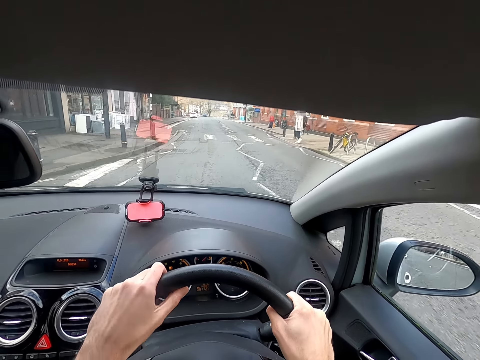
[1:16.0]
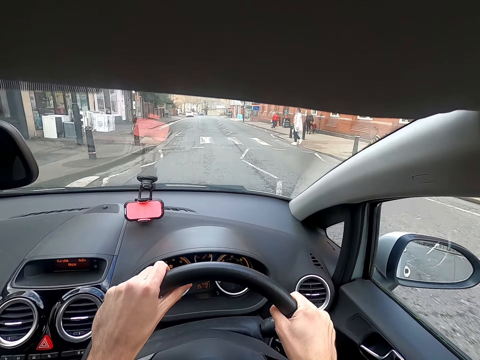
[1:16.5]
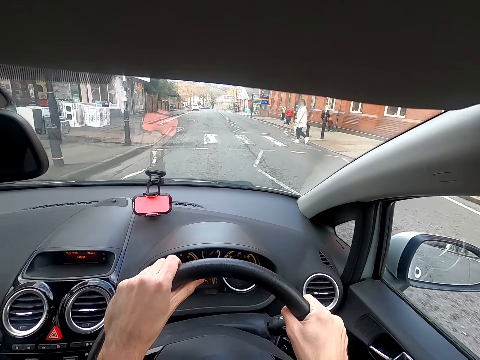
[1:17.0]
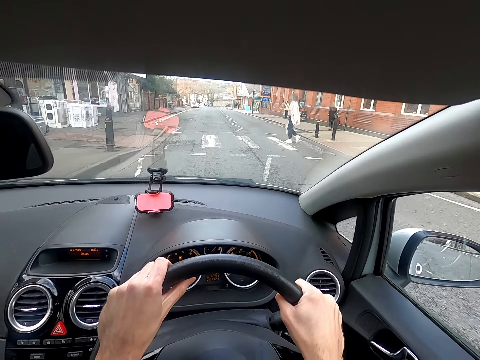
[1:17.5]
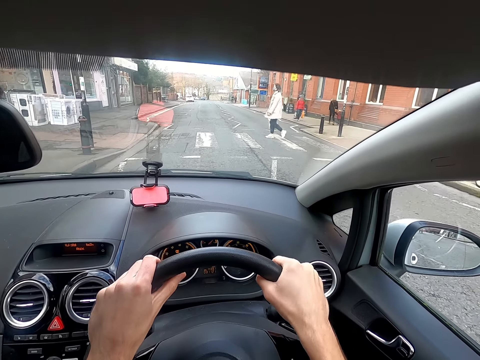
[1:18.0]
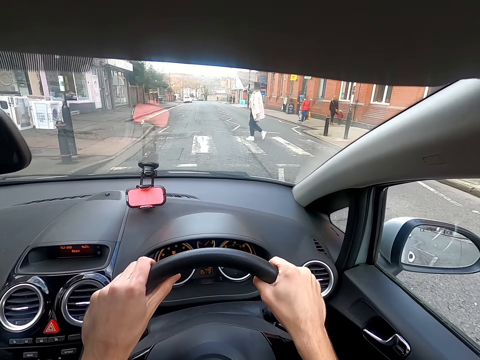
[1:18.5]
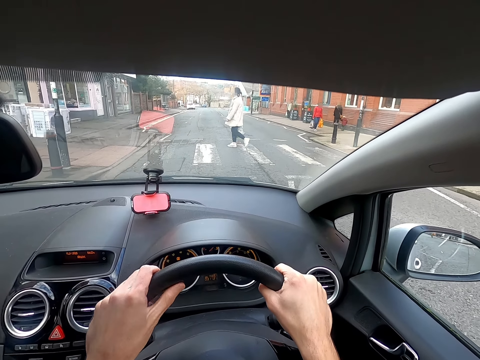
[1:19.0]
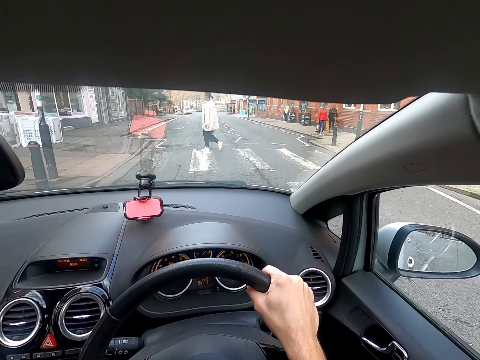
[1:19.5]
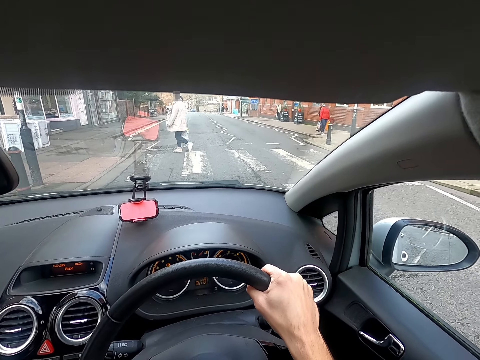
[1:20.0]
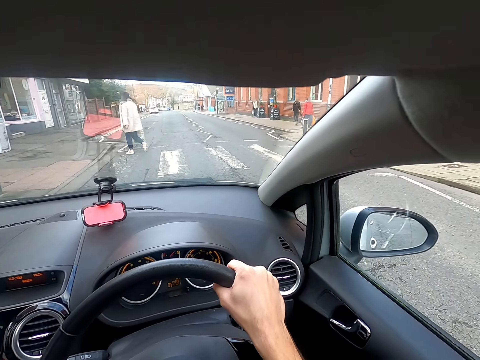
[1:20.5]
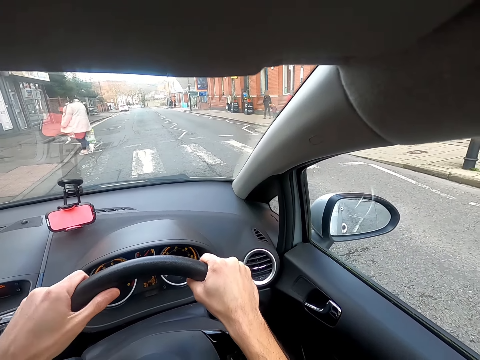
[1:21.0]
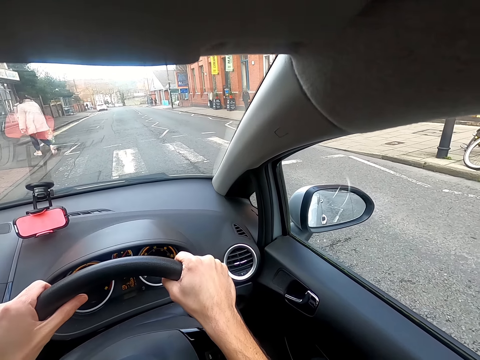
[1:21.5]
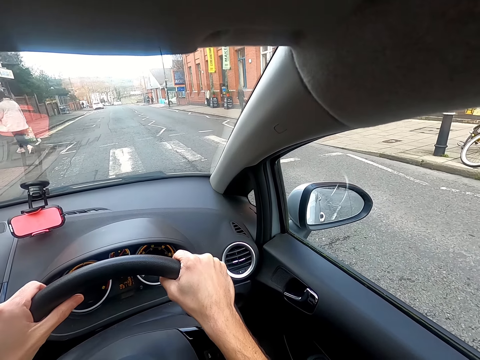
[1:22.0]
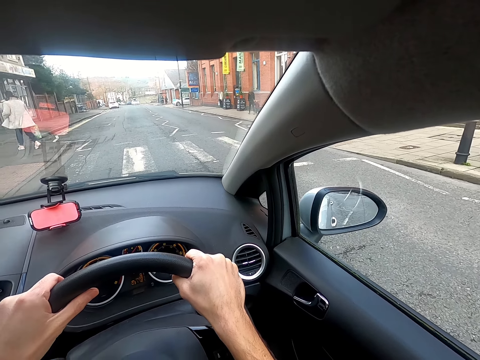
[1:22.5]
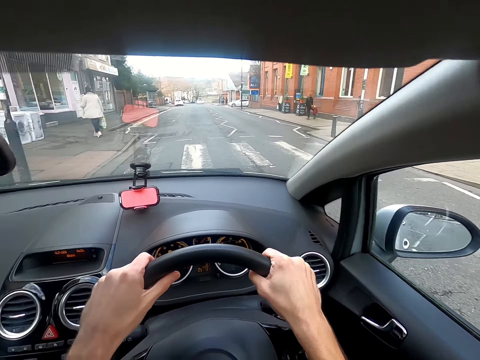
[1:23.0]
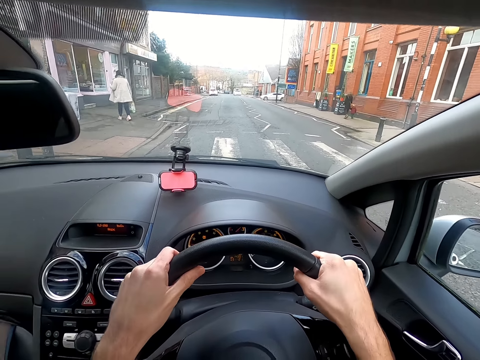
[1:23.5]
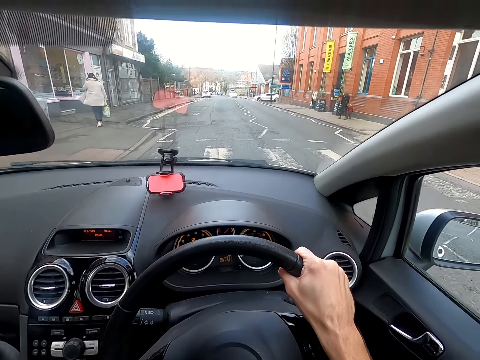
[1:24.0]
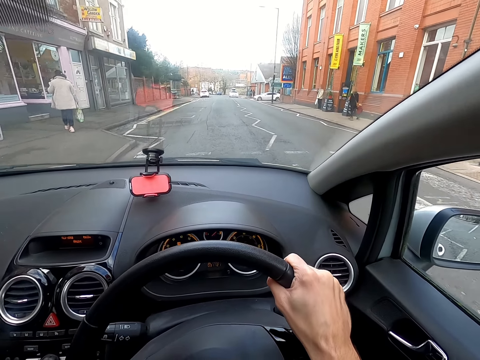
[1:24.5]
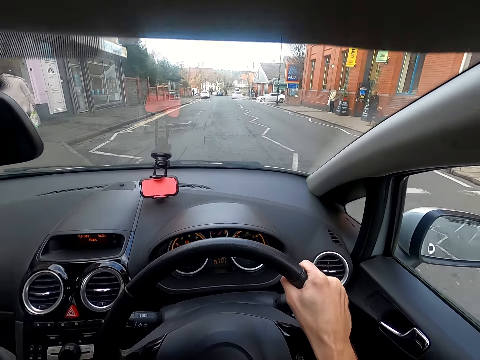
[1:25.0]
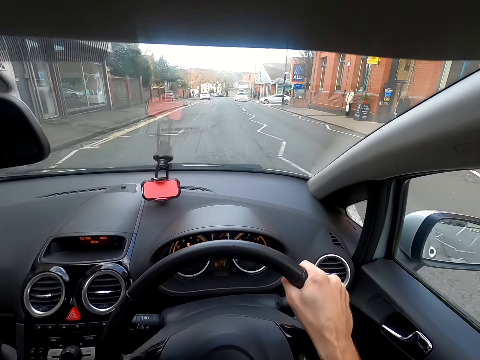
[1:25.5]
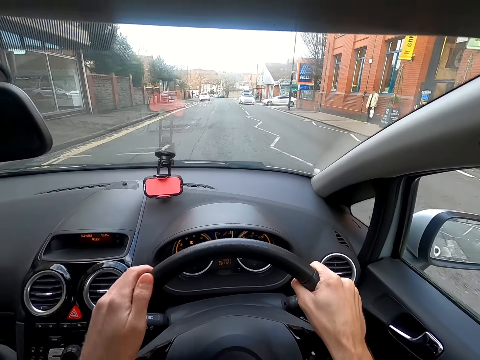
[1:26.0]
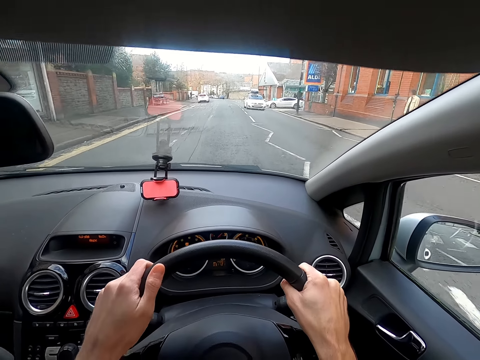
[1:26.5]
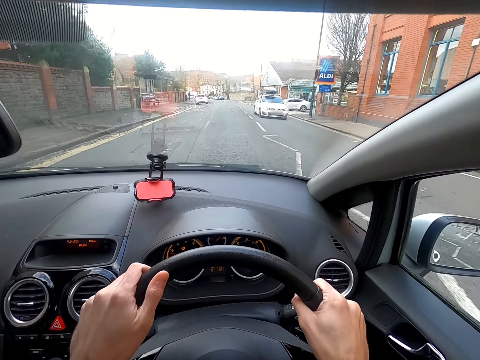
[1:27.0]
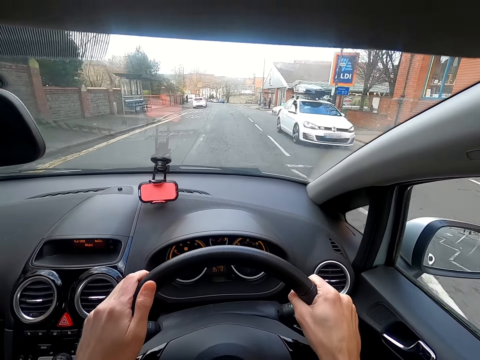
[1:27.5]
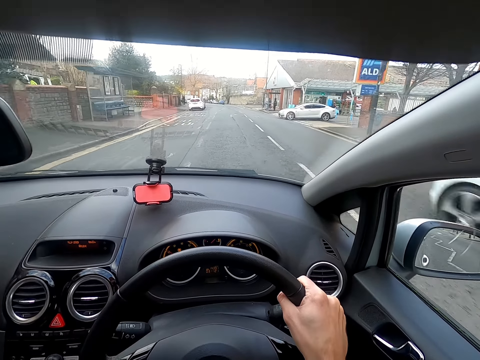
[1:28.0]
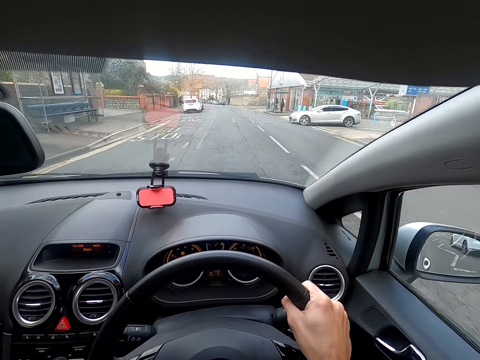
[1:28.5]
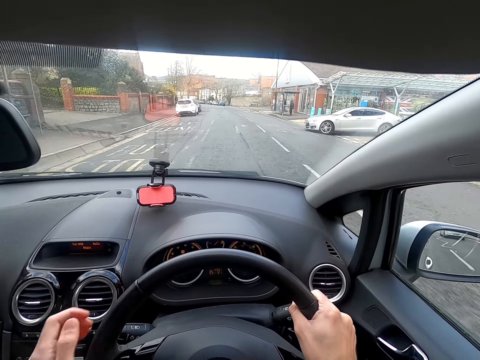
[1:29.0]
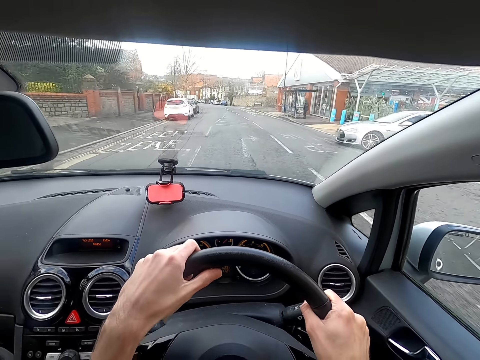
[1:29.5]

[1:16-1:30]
A woman crosses the tarred road. The camera wearer stops the car on the traffic lights. He drives the car on the tarred road with his hands on the steering wheel.

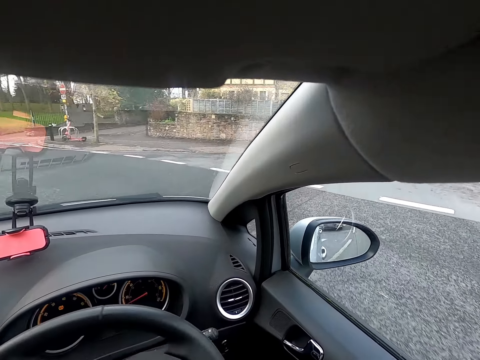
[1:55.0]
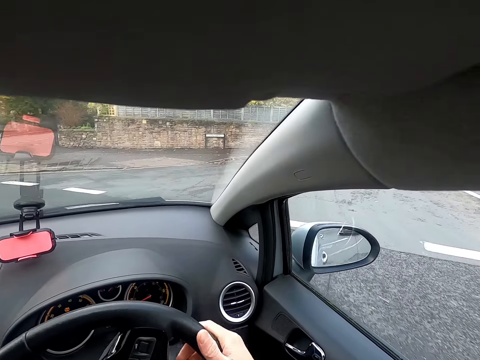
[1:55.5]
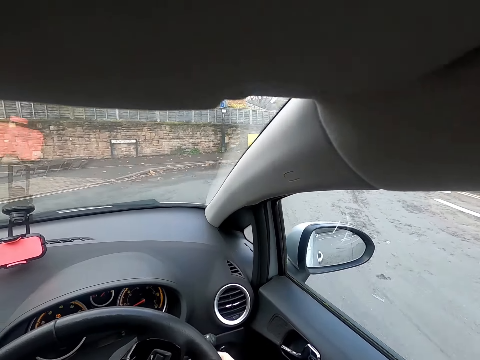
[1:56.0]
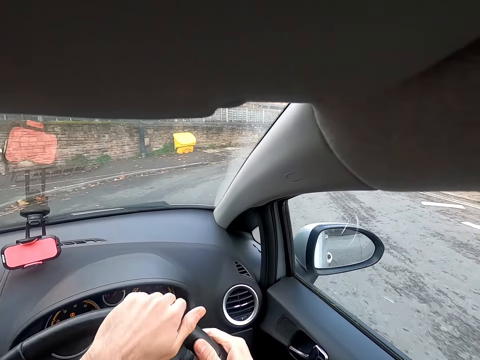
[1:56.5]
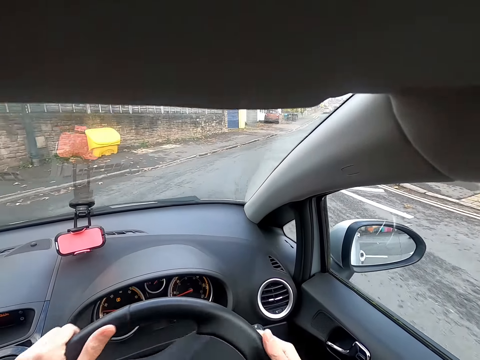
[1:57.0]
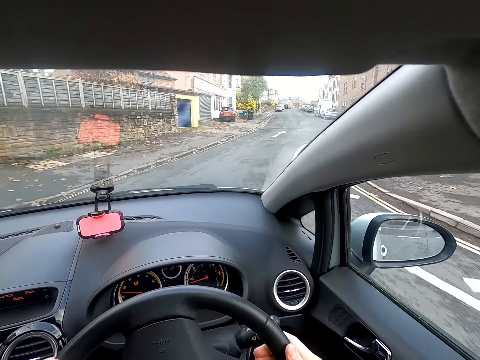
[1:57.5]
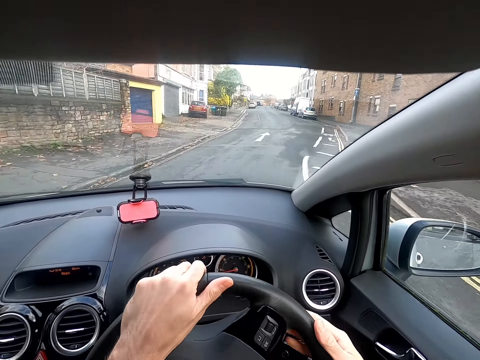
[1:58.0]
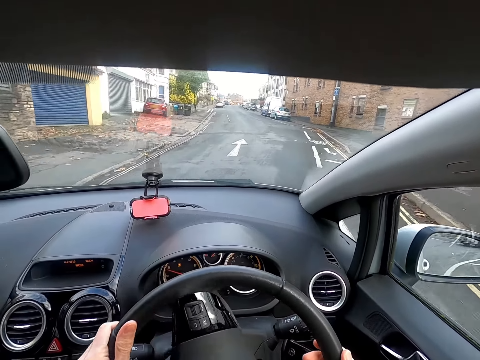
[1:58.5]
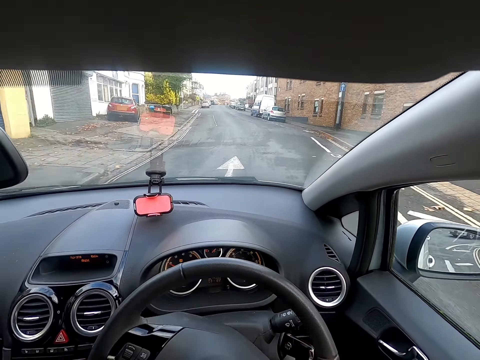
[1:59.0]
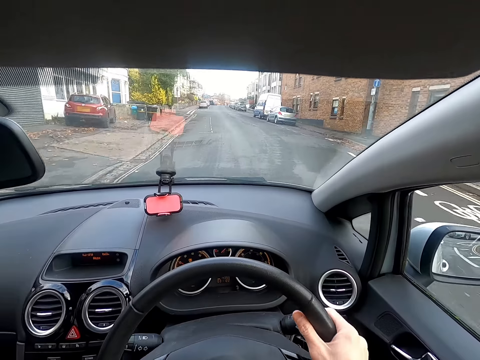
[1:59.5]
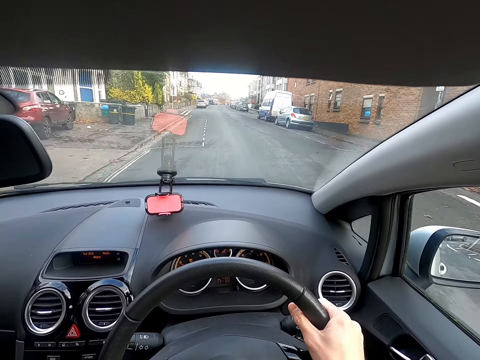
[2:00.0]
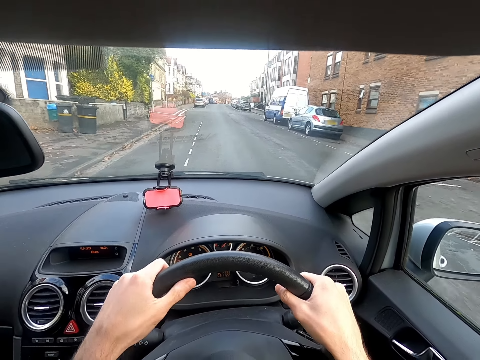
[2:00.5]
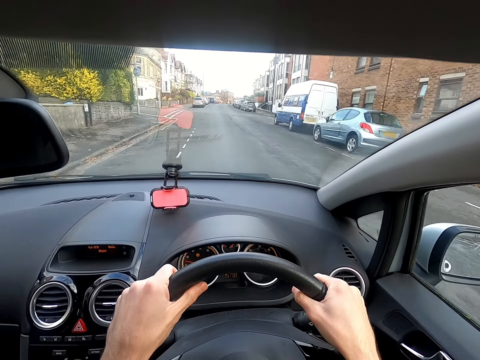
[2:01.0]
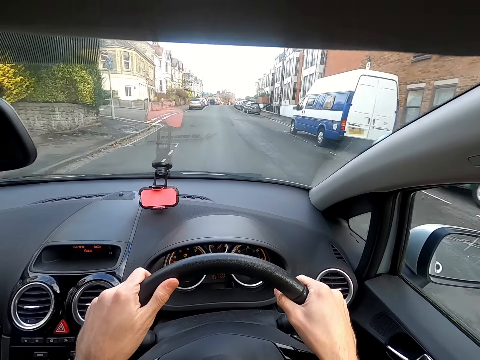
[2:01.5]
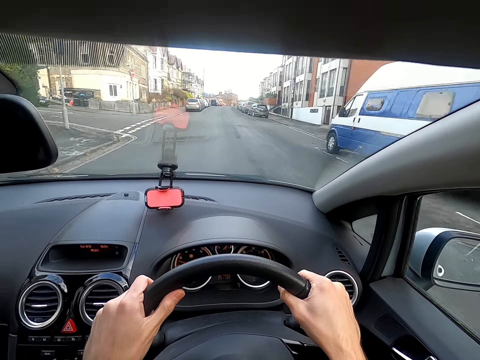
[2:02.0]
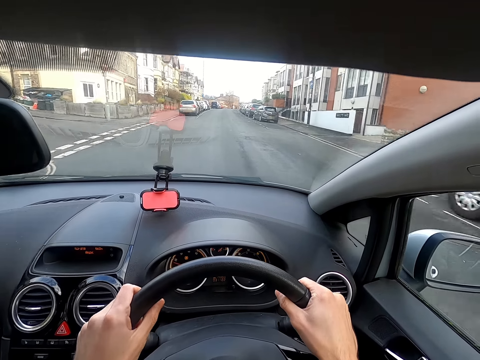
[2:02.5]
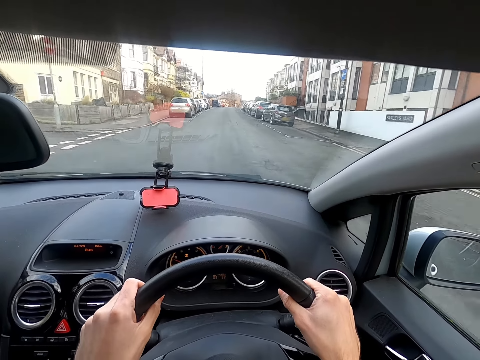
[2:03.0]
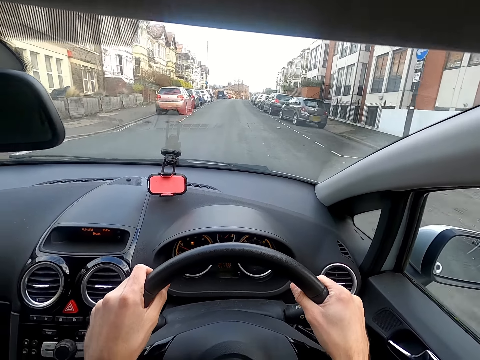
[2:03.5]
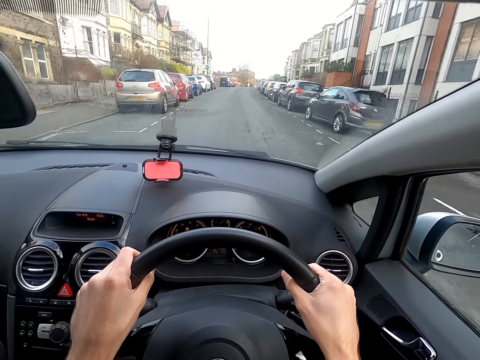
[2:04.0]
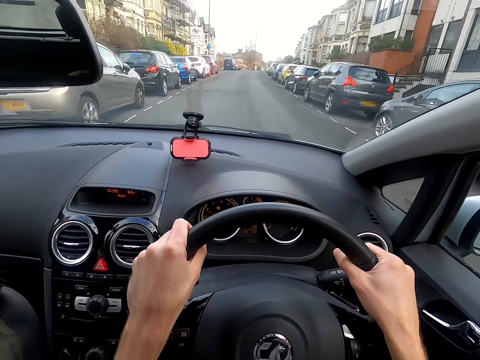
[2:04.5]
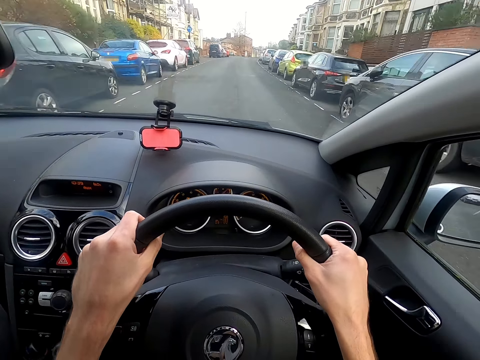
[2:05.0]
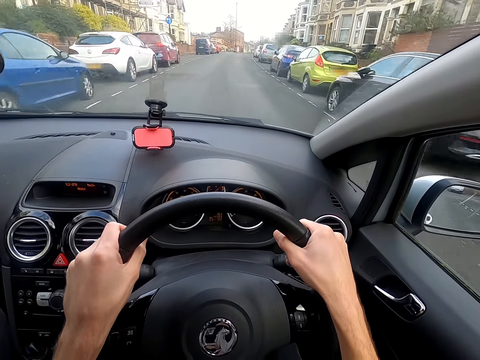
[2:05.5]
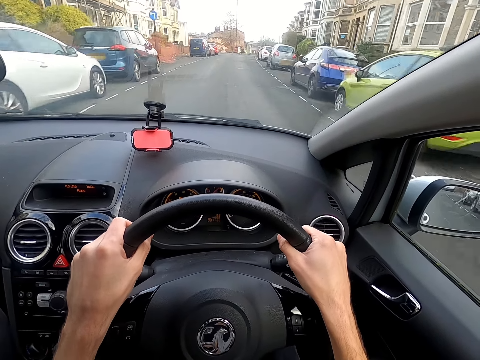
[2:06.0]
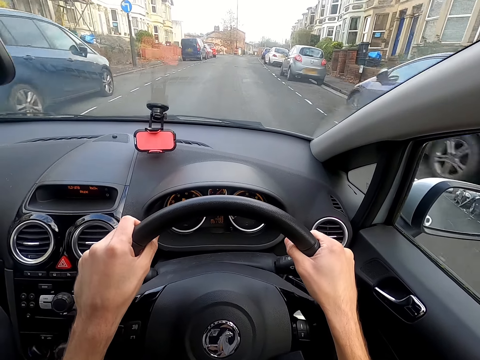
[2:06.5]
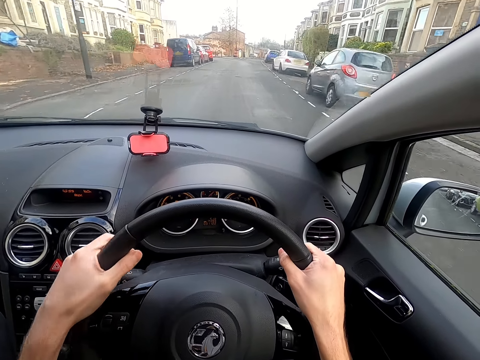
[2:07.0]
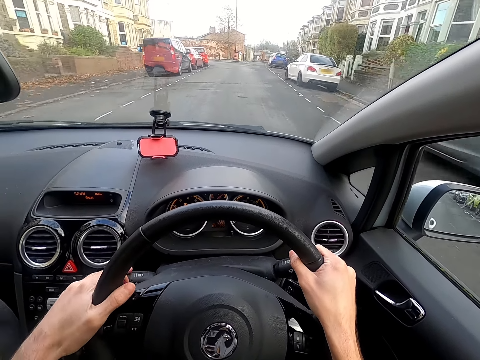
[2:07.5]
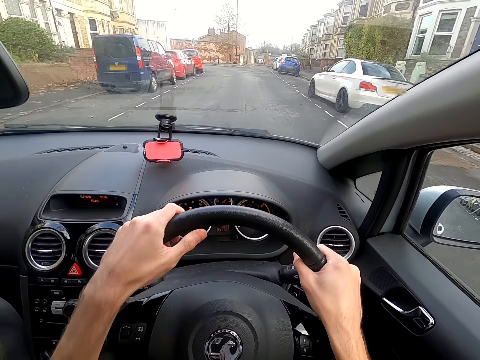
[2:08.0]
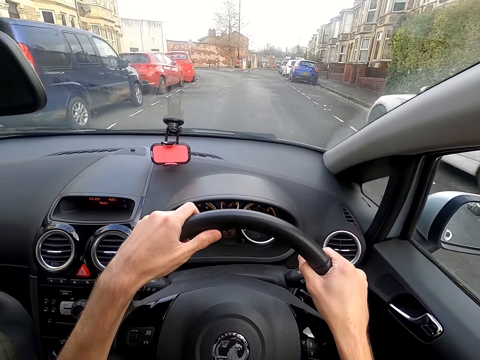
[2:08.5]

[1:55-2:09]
The camera wearer turns to the right side of the road. They drive a car on the road.
